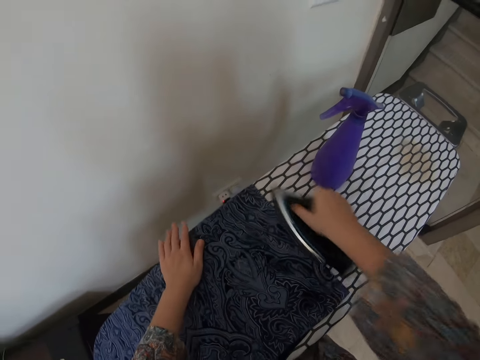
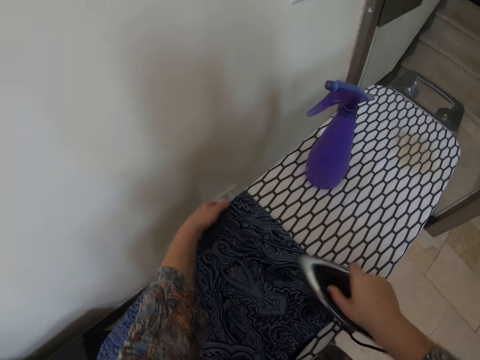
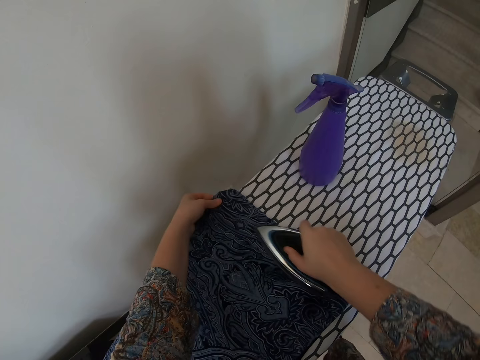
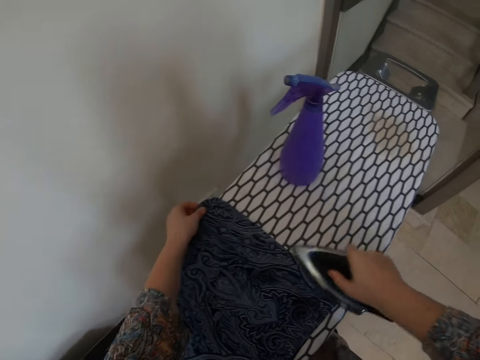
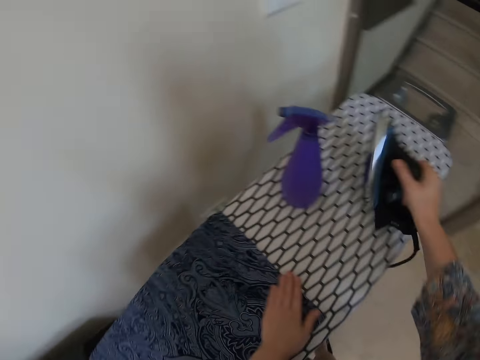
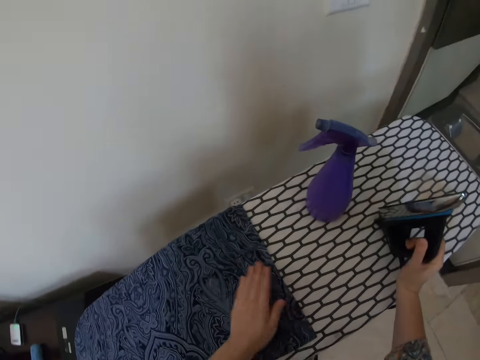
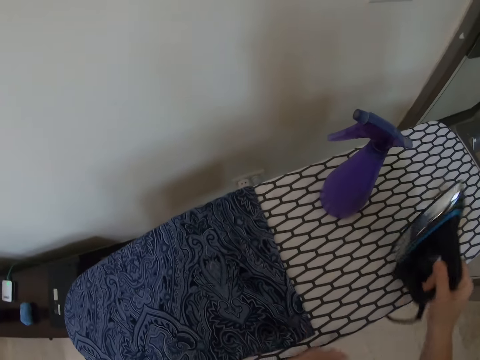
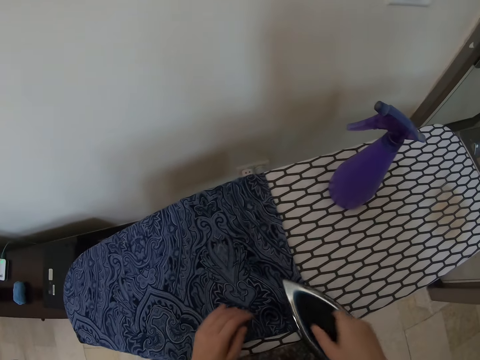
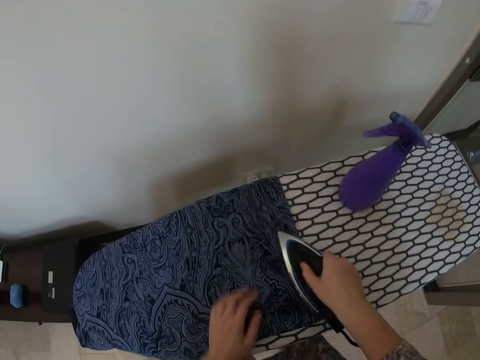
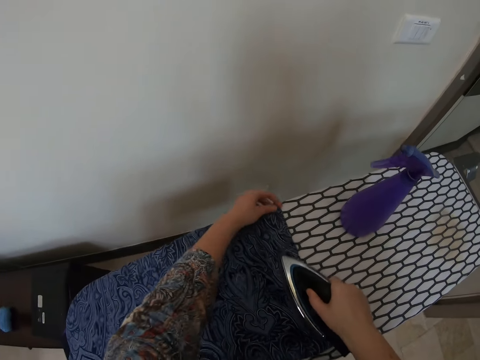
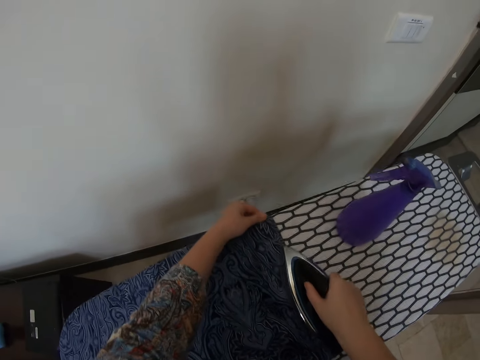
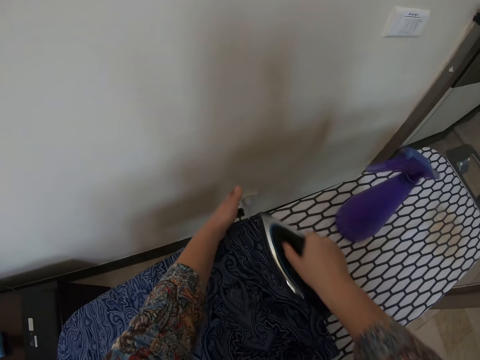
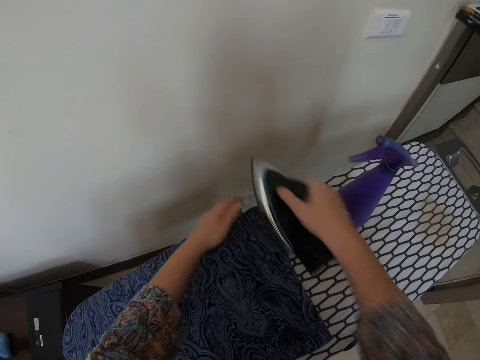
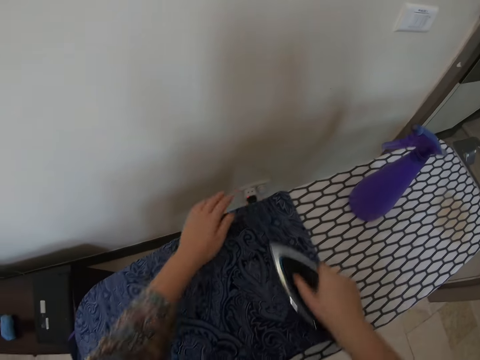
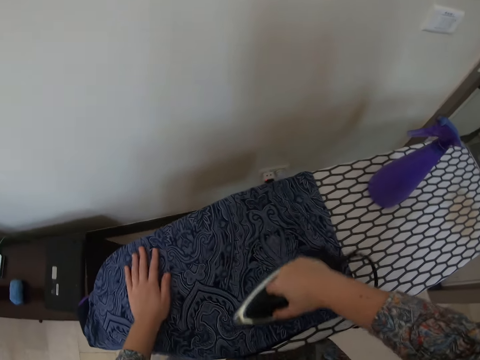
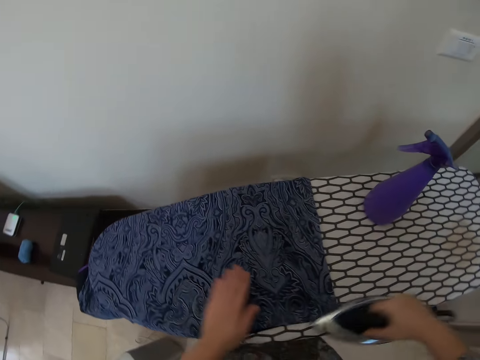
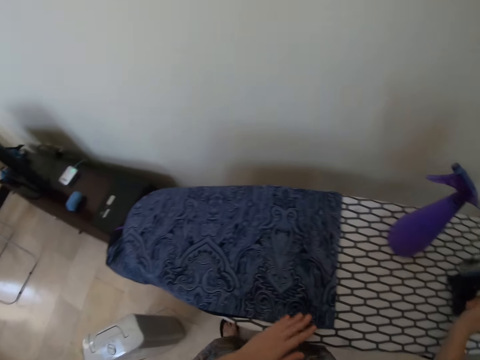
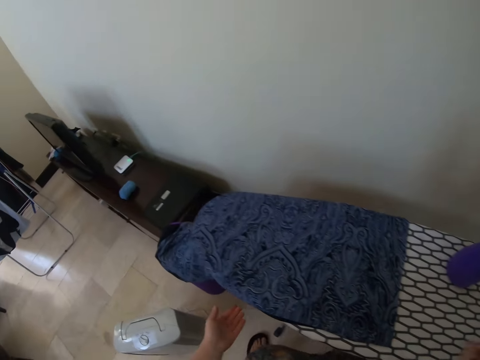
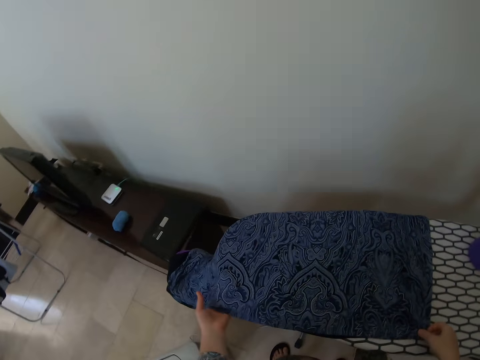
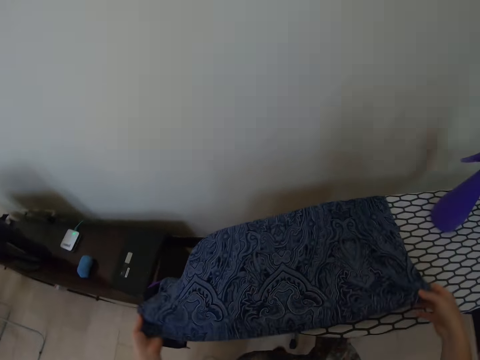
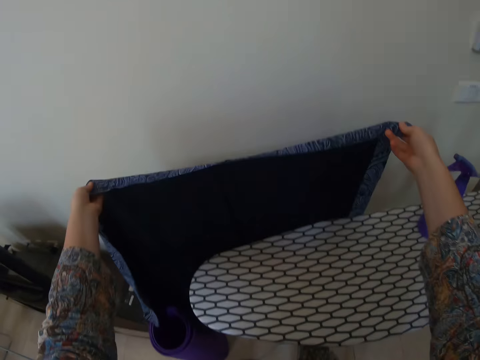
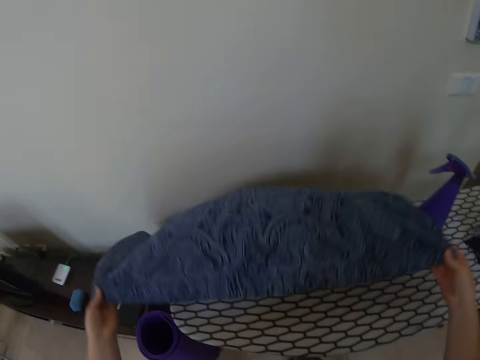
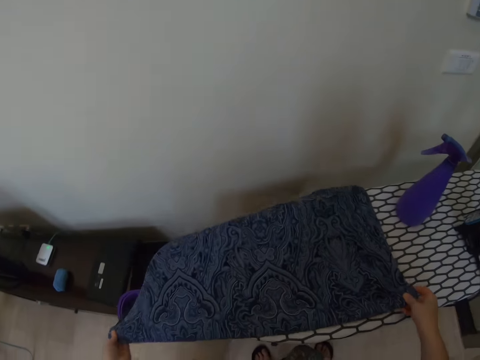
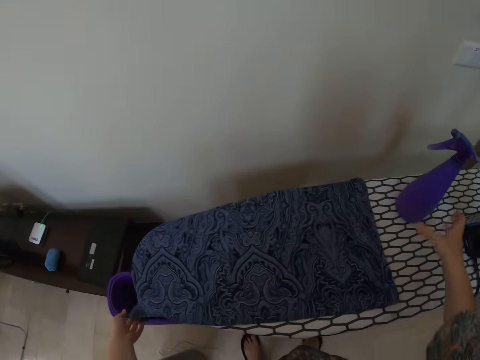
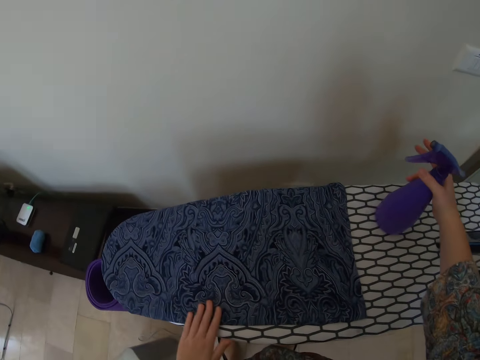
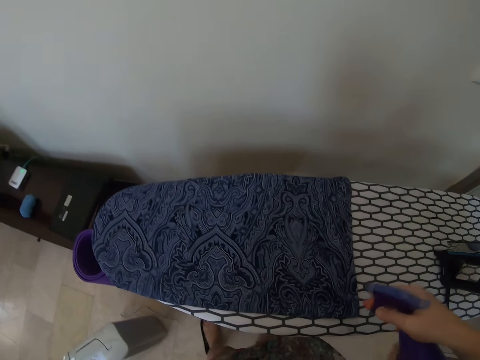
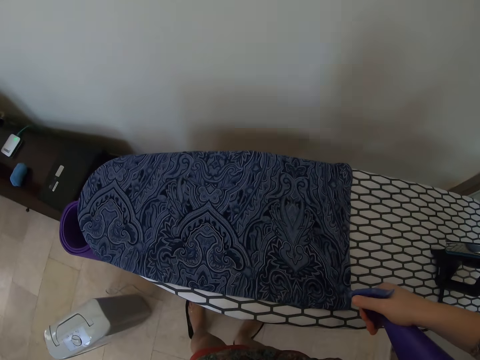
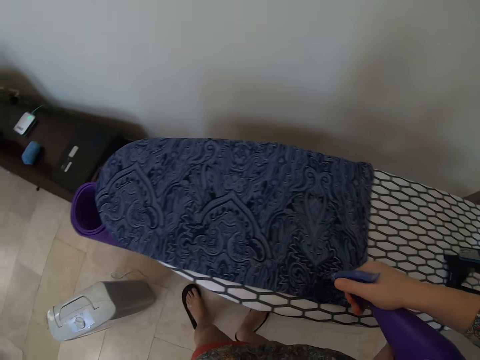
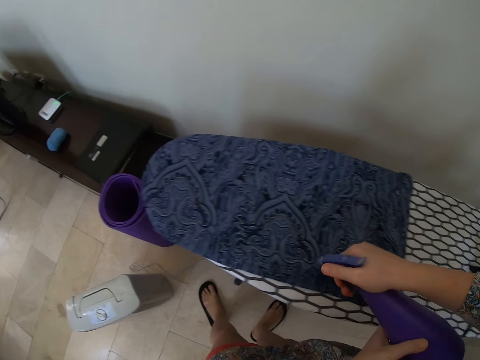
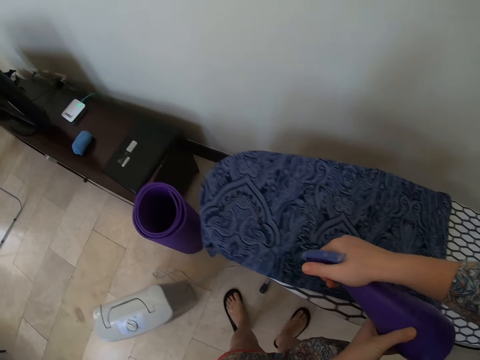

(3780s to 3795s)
The camera wearer puts the iron on the table. She holds the iron on the table with her right hand. She irons the cloth on the table. She puts the iron on the table. She holds the cloth with her hands. She is turning the cloth up and down. She picks up the spray bottle on the table and sprays the cloth on the table.

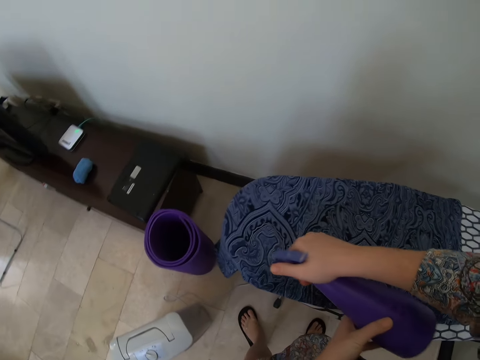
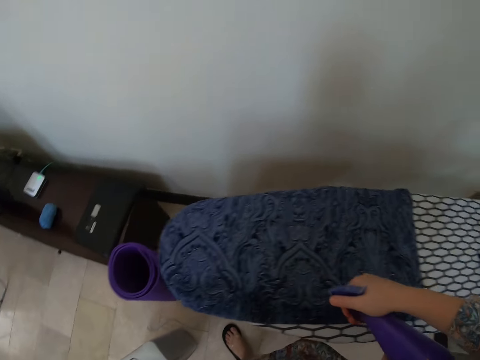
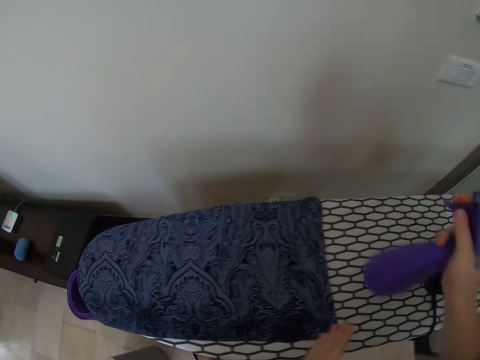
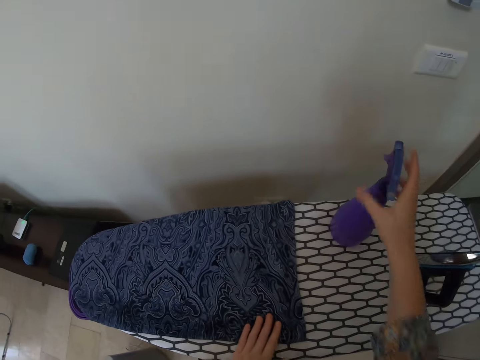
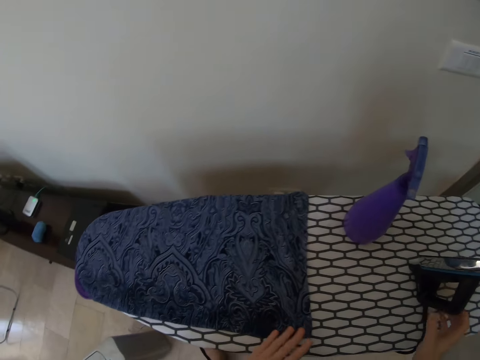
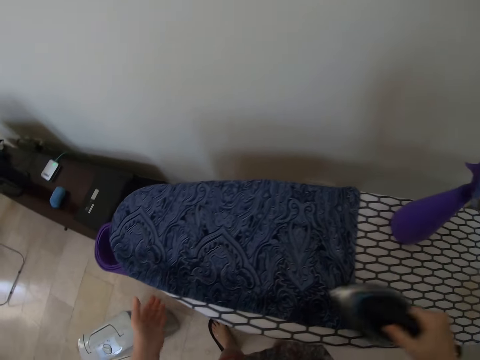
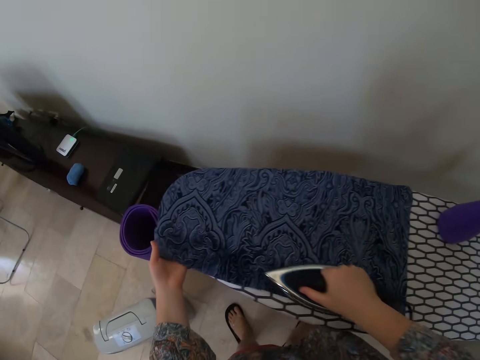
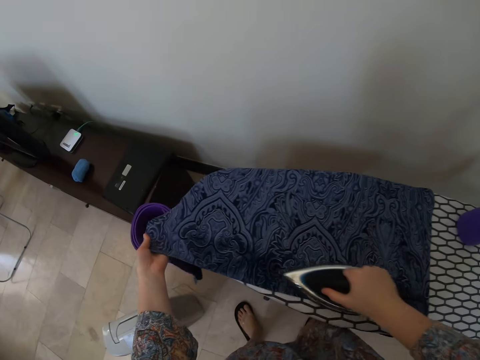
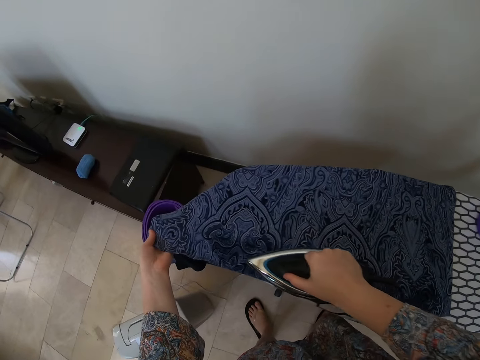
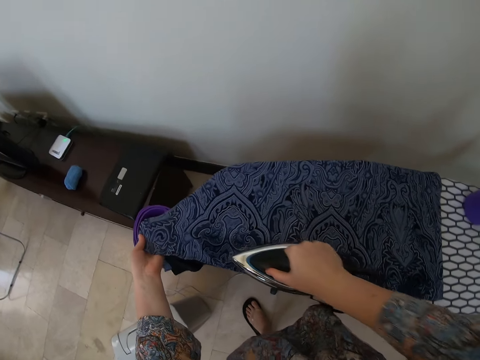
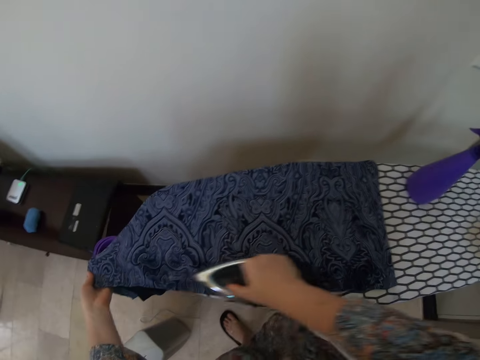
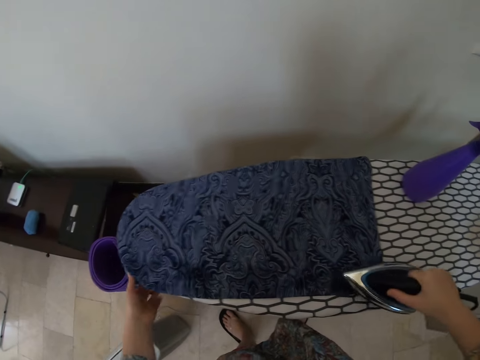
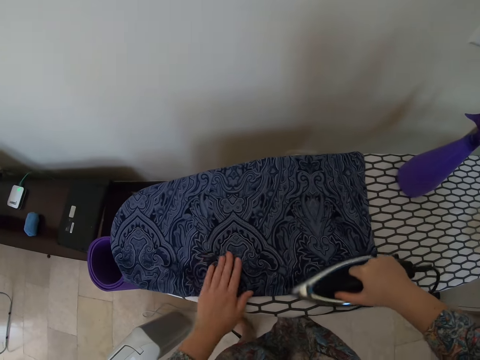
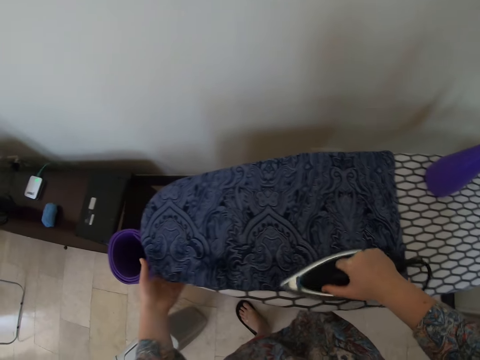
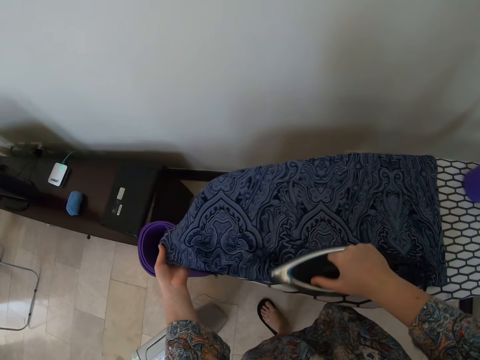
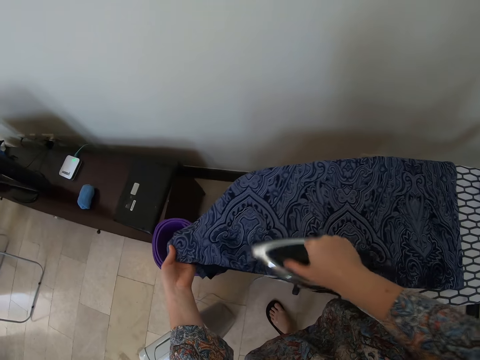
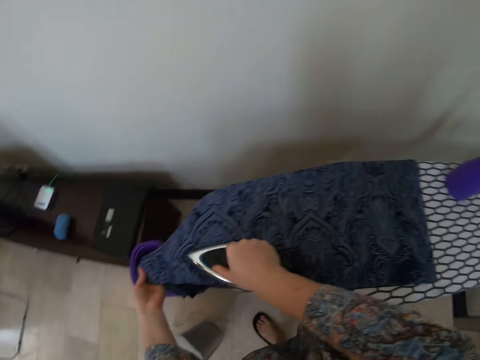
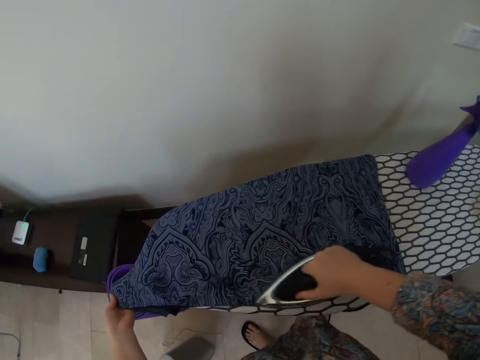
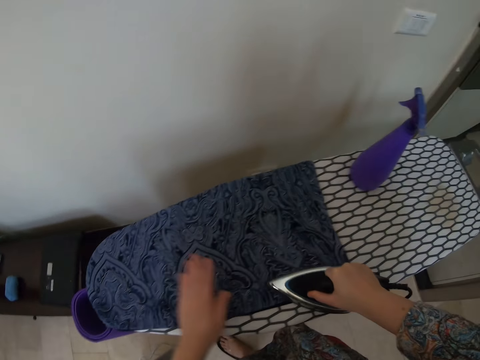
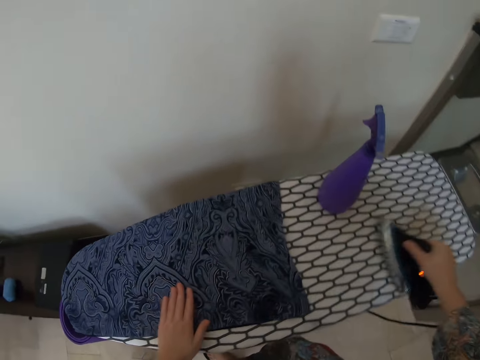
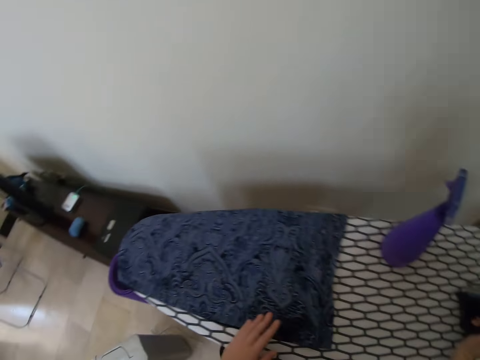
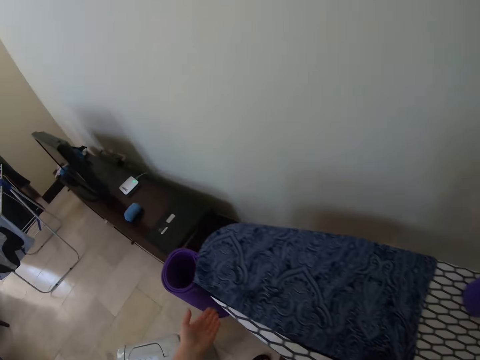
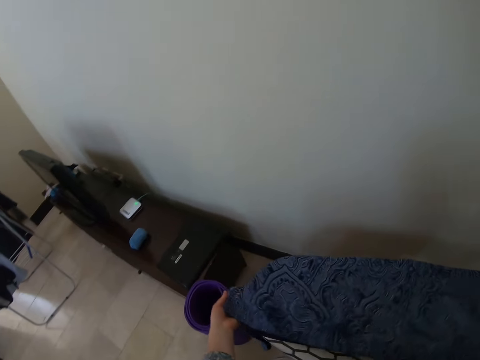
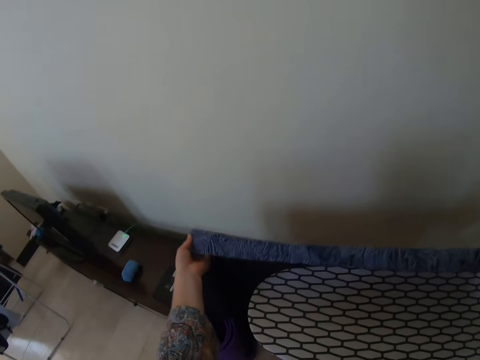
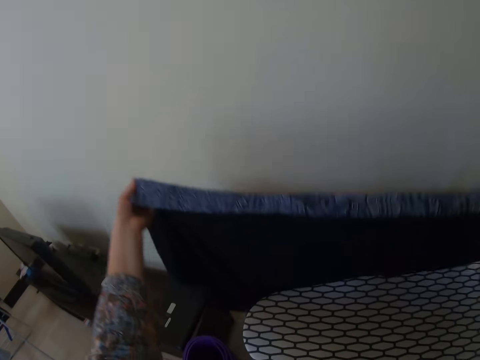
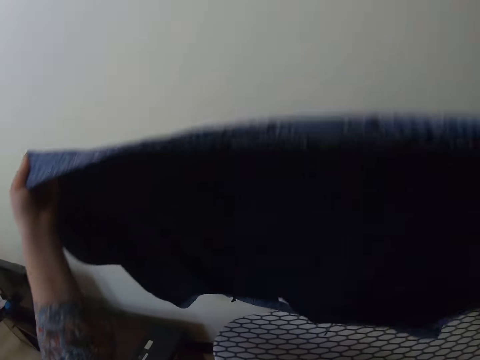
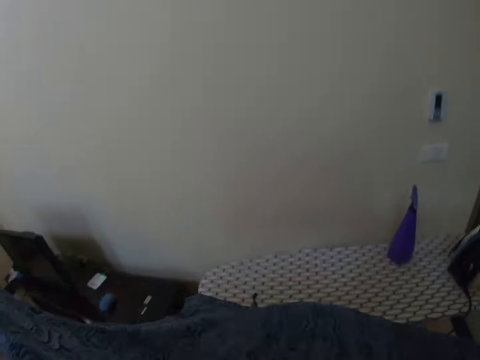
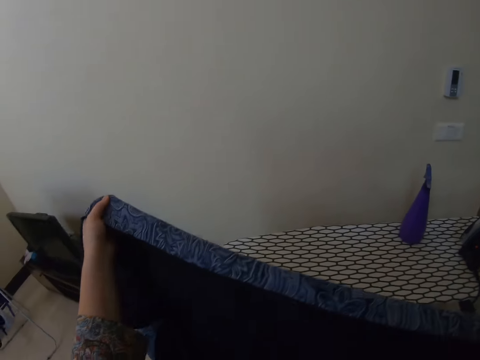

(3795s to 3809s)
The camera wearer is sprinkling water on the cloth. She puts the spray bottle on the table. She picks up the iron on the table and irons the cloth on the table. She is ironing the cloth. She puts the iron on the table. She holds the cloth with her hands.
